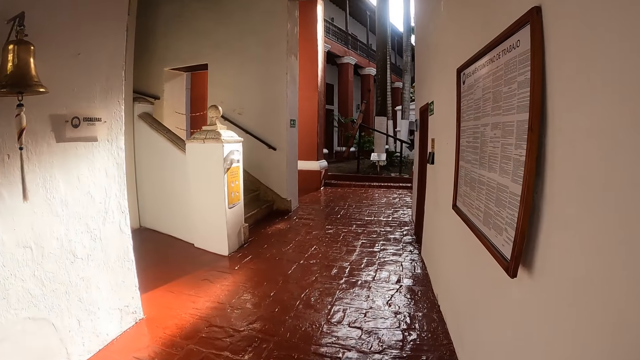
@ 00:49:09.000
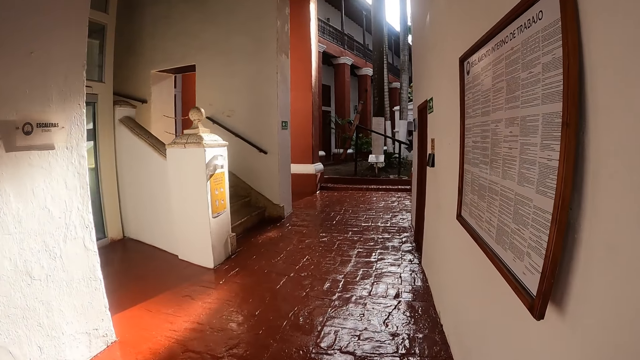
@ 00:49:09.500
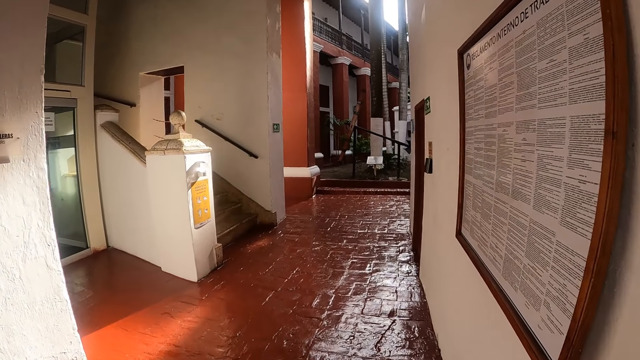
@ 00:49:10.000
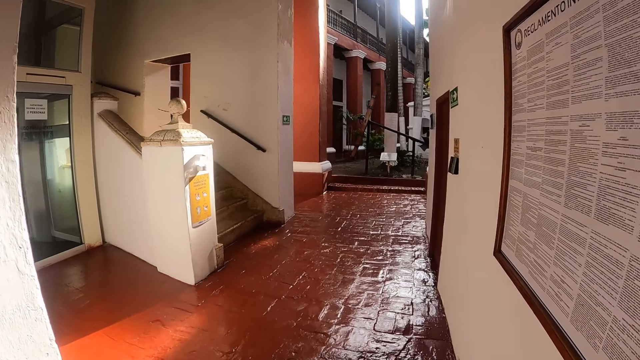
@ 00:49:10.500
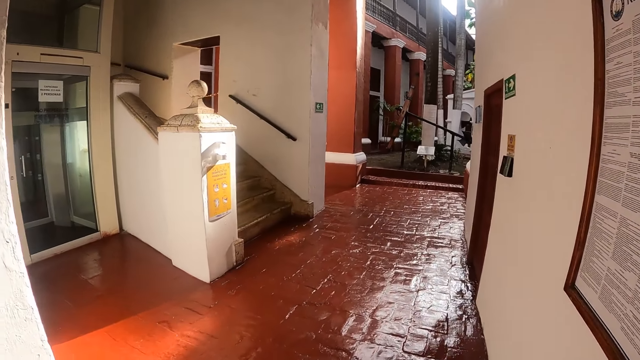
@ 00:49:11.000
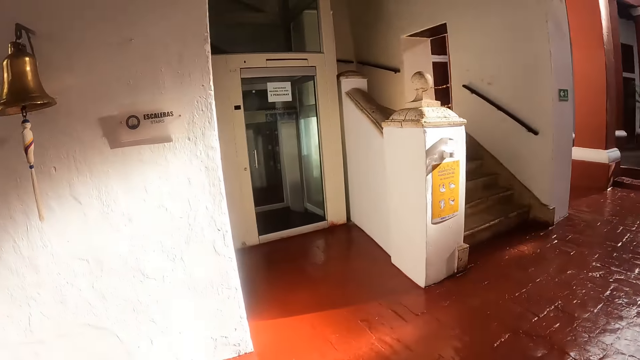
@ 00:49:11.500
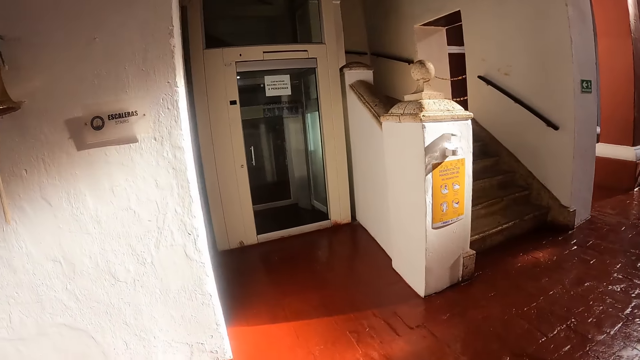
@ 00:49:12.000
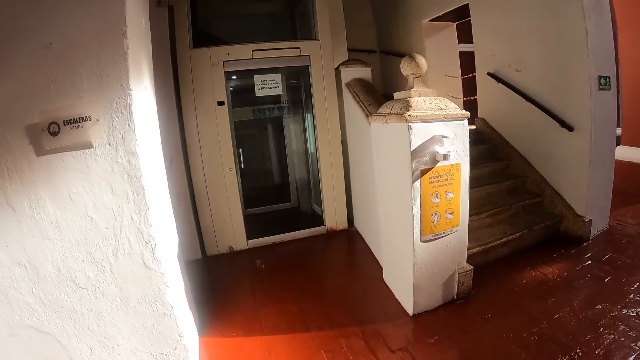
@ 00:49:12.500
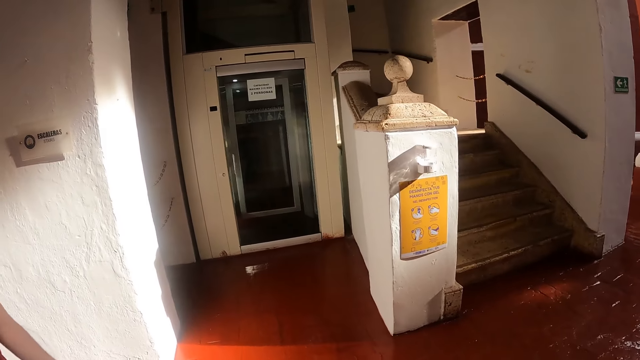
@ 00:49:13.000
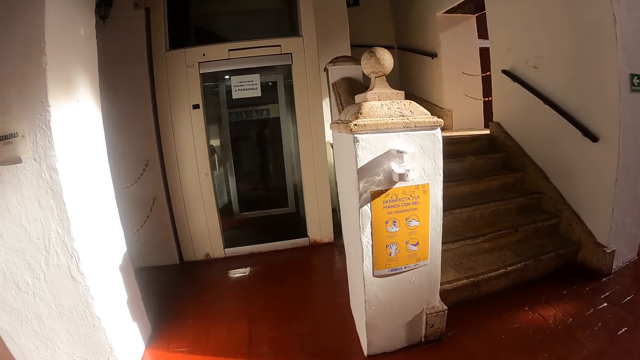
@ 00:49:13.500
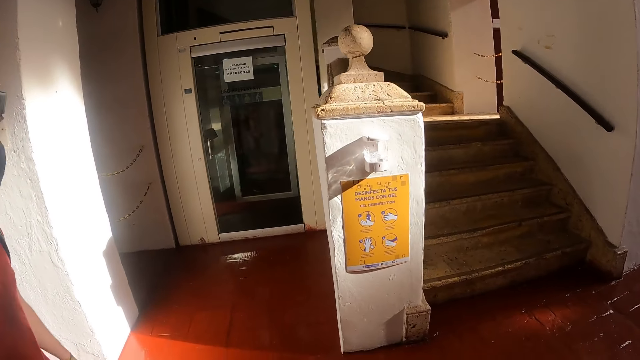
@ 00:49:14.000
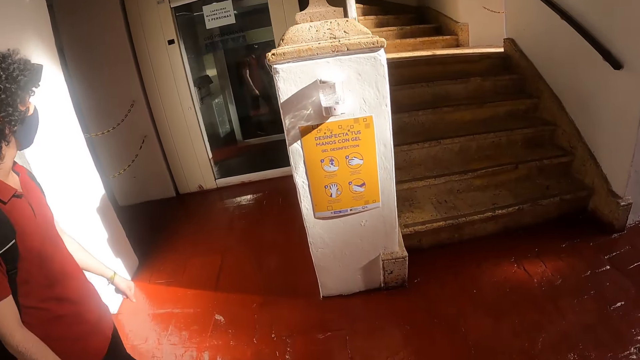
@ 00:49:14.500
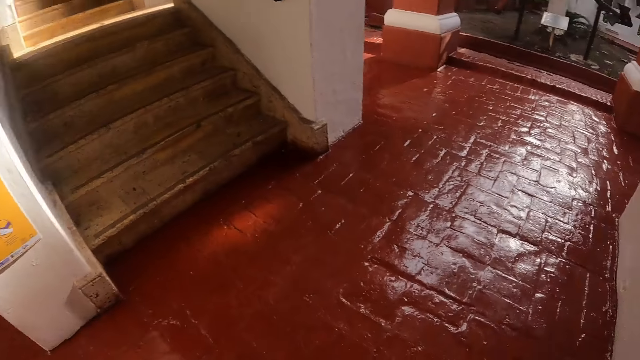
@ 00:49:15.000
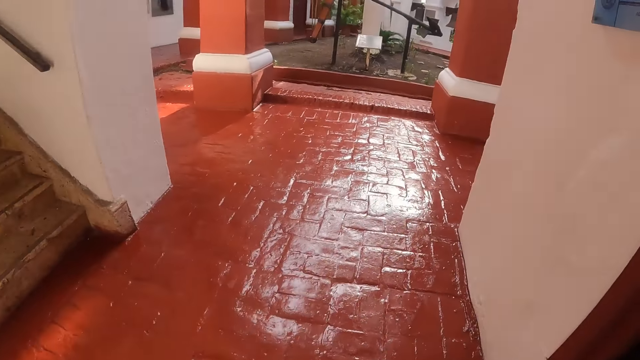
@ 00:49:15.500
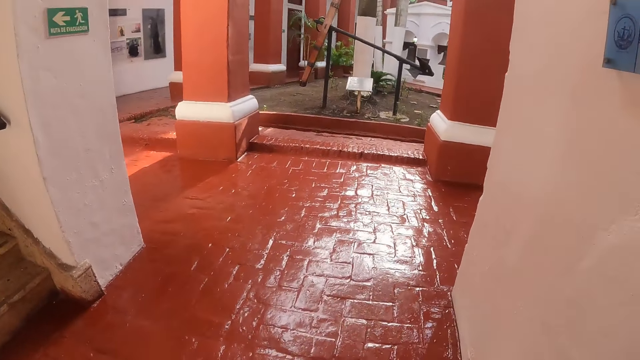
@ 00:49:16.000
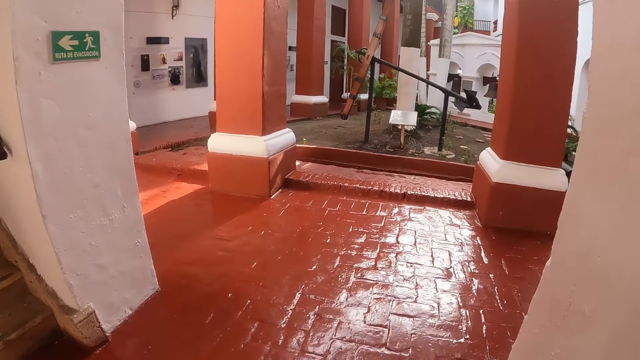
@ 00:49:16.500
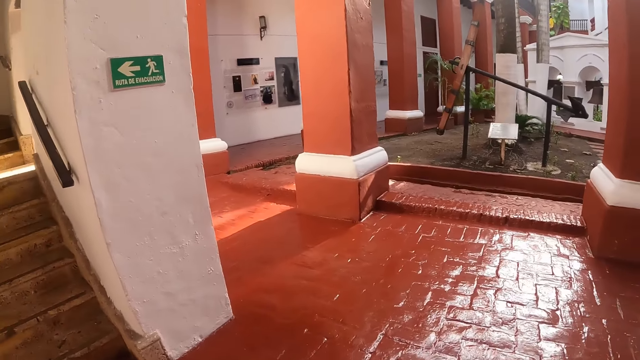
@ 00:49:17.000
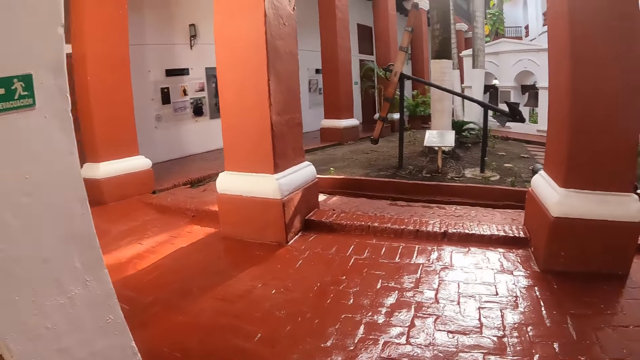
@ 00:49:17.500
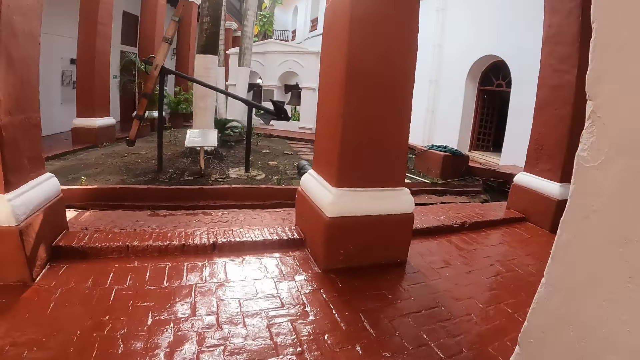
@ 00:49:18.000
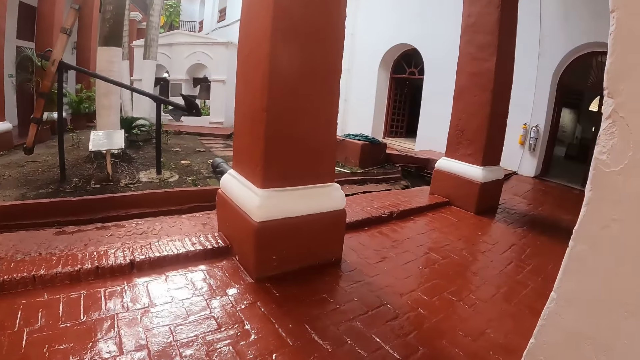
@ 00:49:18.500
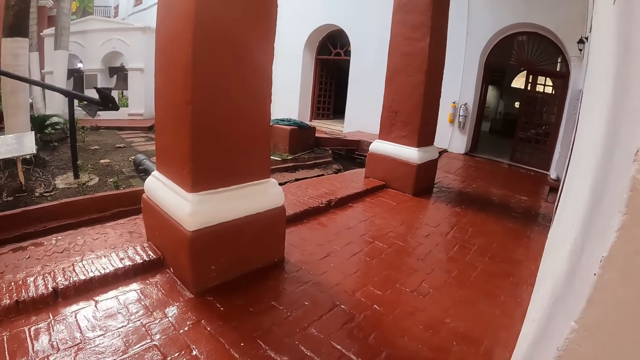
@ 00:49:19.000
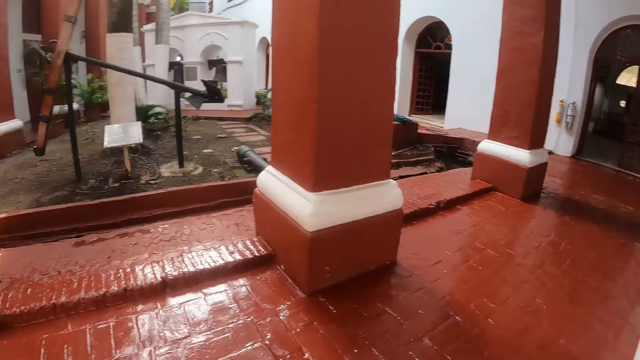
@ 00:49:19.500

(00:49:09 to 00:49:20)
A man walks around the room. The camera wearer walks around the compound.

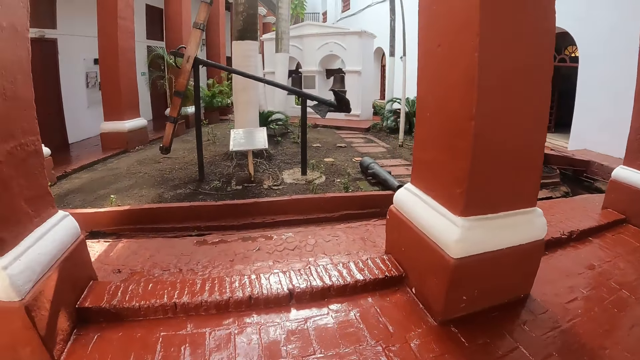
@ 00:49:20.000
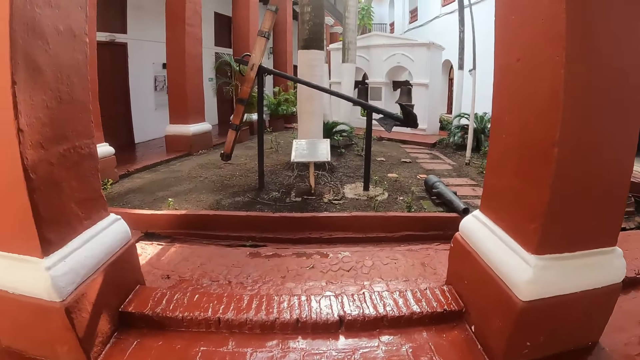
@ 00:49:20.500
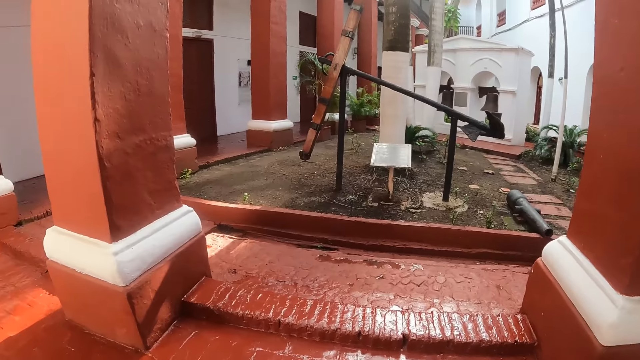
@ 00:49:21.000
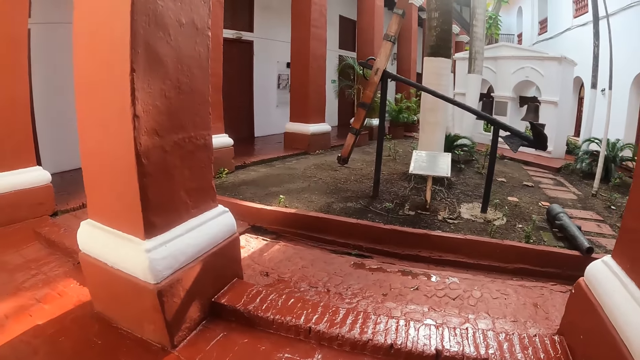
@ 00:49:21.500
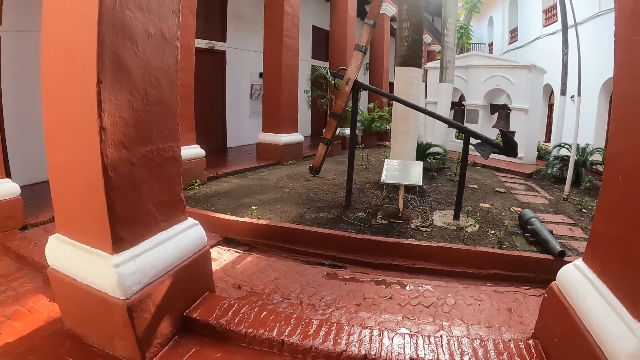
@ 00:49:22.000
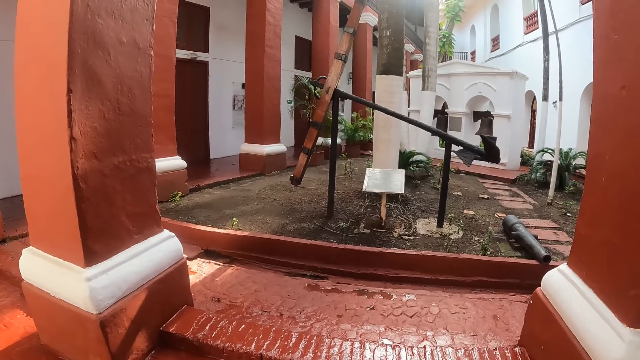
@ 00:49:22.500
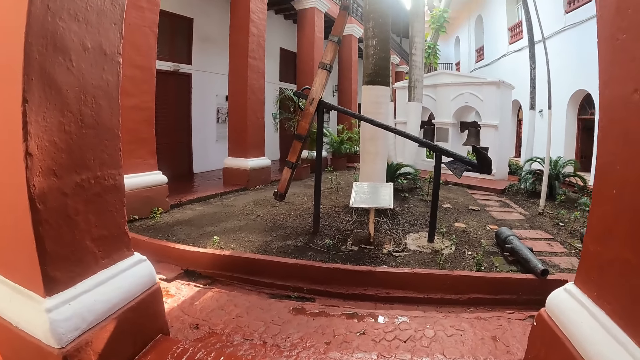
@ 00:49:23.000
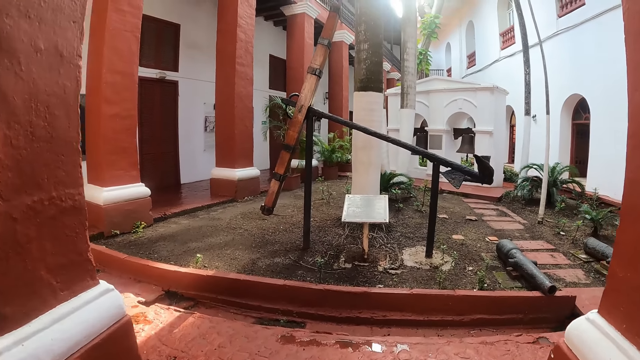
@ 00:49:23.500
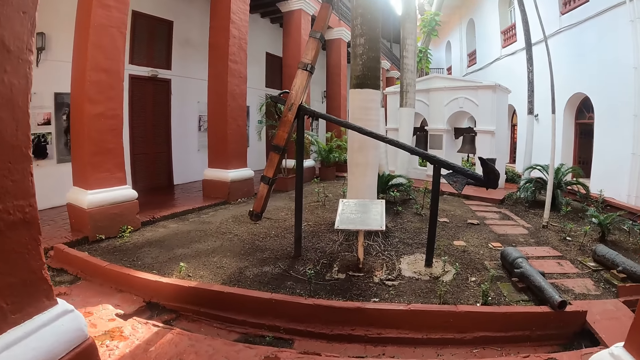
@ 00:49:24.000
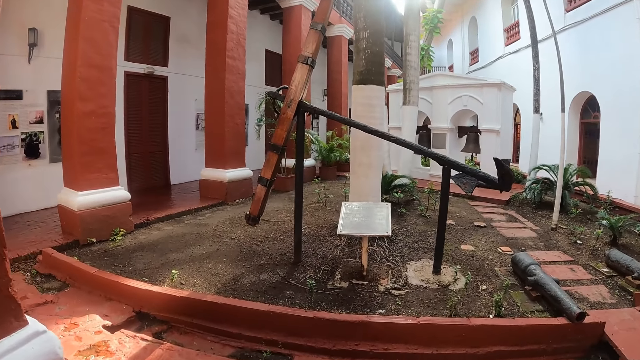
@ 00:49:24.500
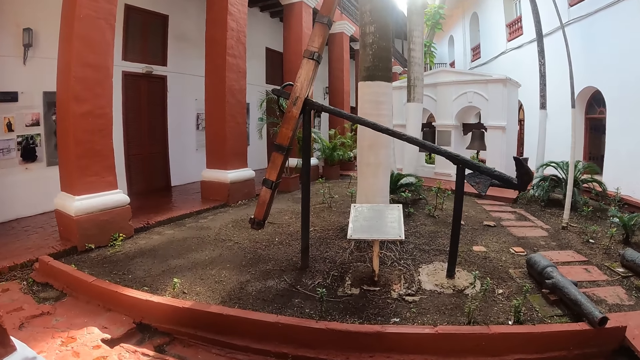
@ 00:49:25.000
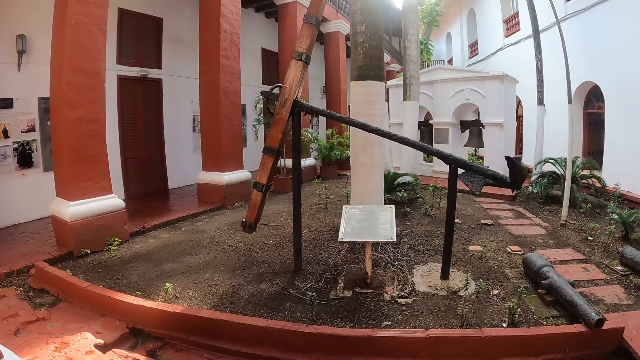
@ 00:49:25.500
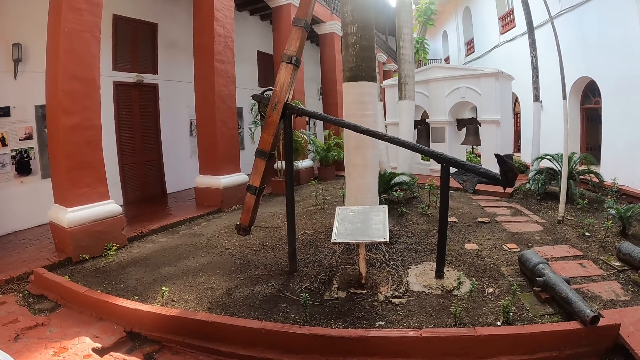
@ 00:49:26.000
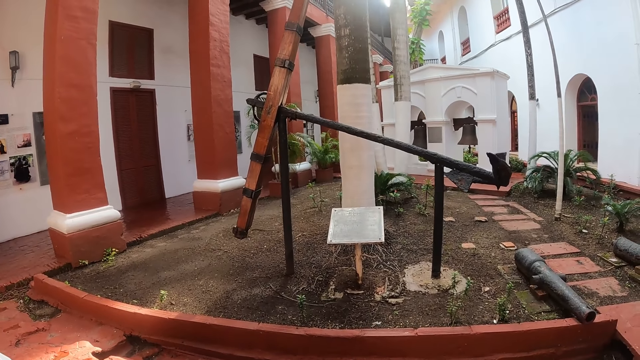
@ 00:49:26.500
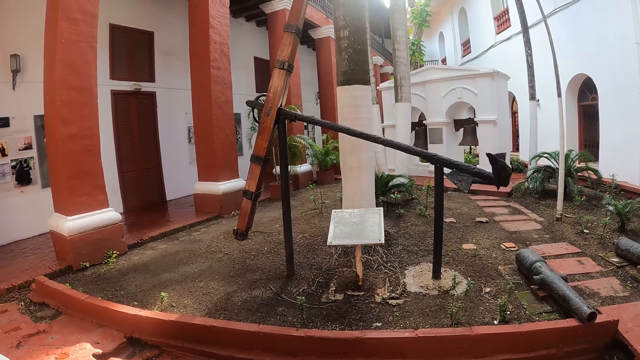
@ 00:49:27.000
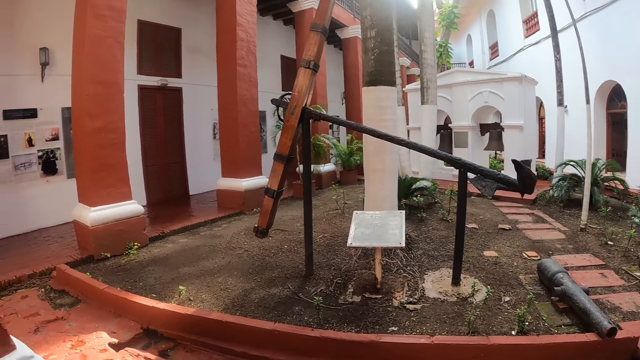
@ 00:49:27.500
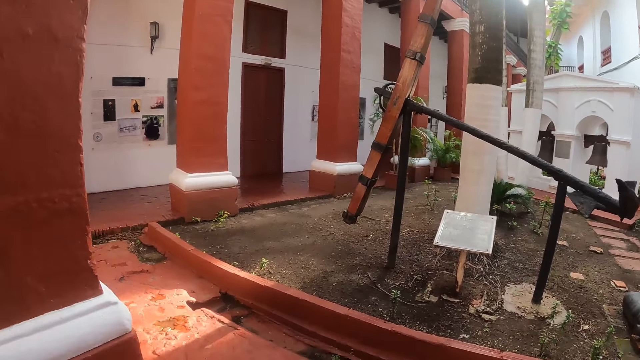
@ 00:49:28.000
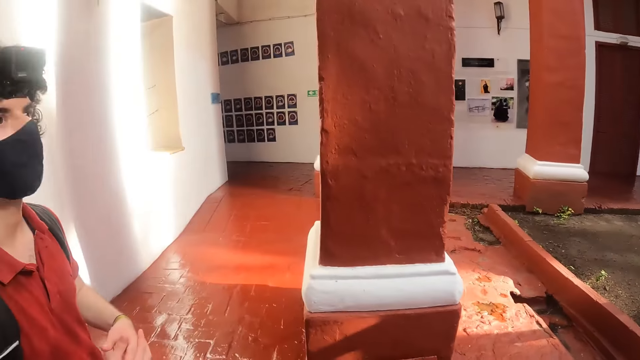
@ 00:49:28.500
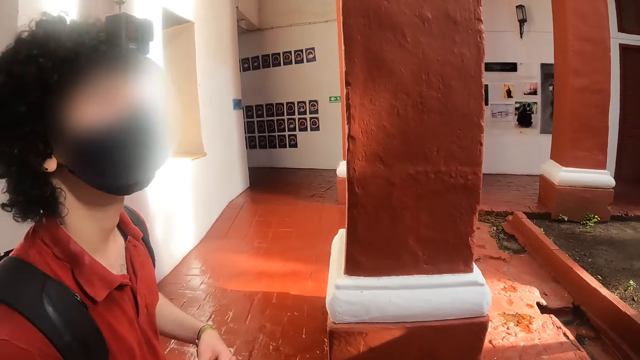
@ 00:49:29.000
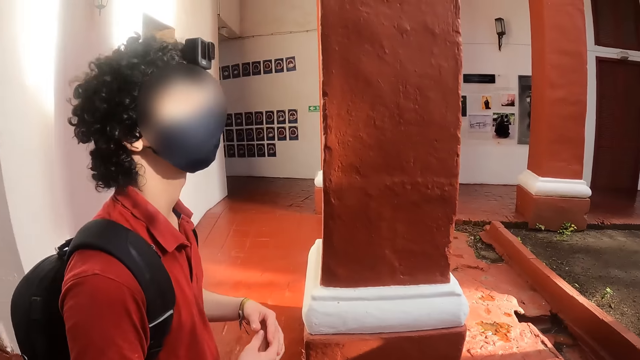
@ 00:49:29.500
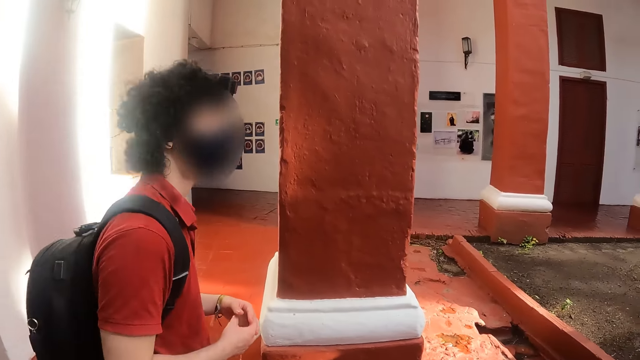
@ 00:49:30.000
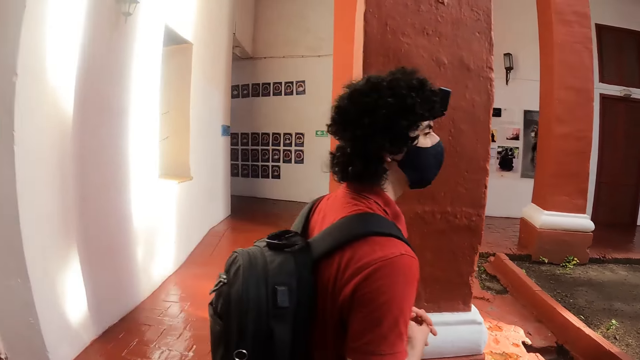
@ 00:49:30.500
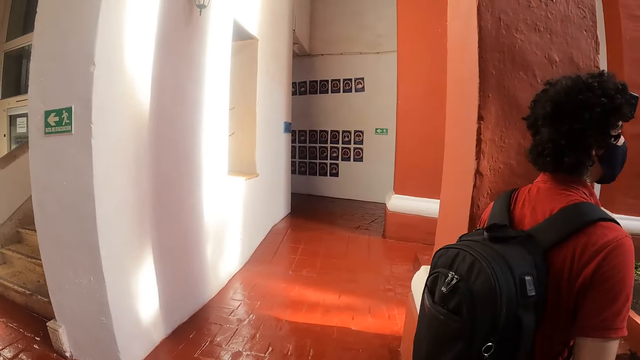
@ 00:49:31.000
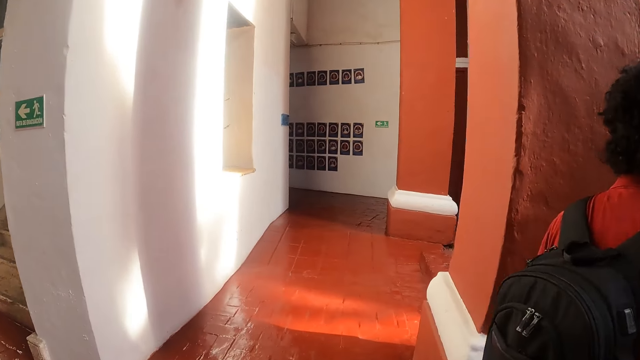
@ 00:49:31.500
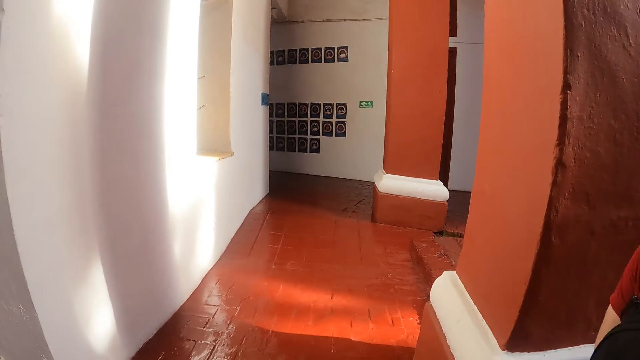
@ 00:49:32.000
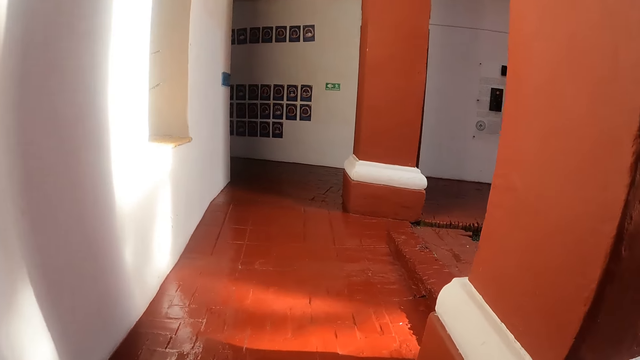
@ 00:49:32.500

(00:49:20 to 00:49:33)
The camera wearer looks around. A man talks to the camera wearer. The man walks around the compound. The camera wearer walks around.
